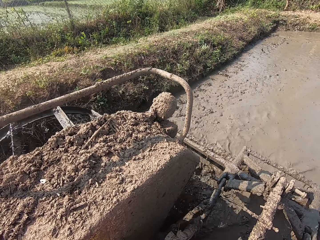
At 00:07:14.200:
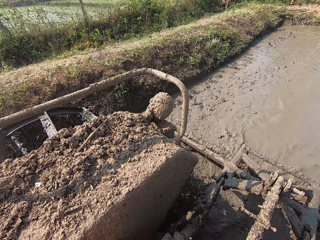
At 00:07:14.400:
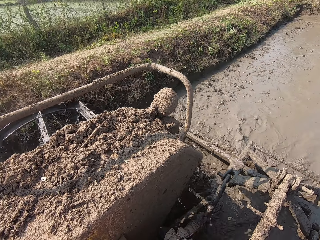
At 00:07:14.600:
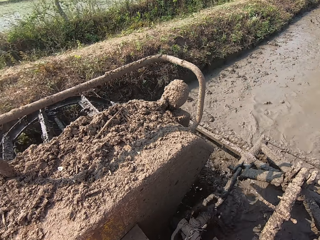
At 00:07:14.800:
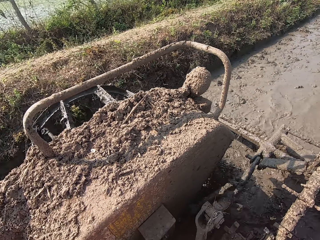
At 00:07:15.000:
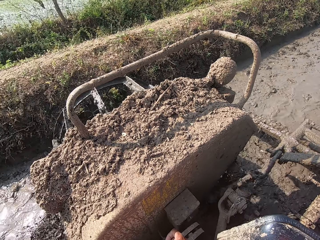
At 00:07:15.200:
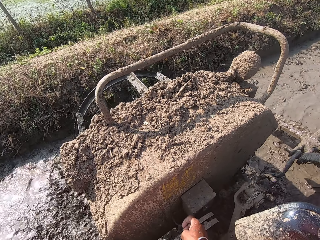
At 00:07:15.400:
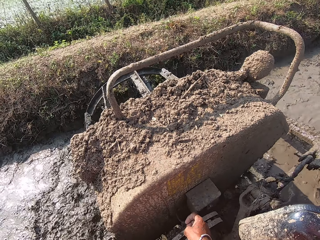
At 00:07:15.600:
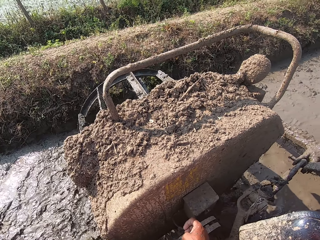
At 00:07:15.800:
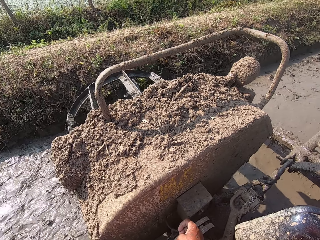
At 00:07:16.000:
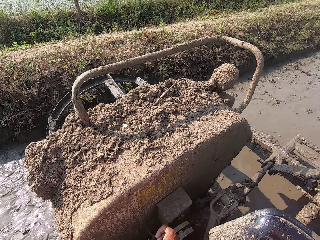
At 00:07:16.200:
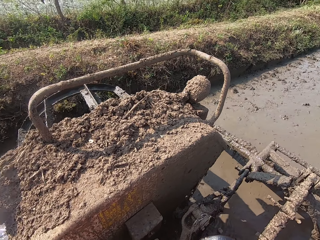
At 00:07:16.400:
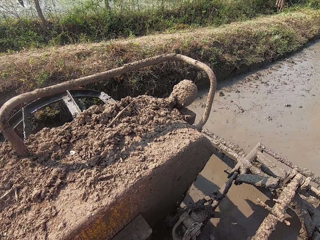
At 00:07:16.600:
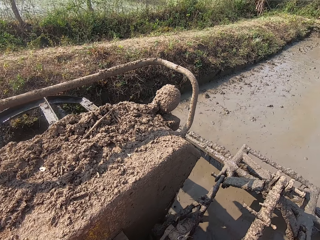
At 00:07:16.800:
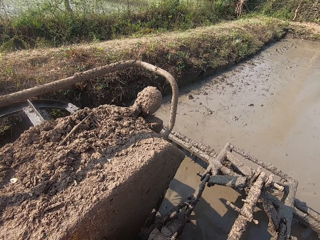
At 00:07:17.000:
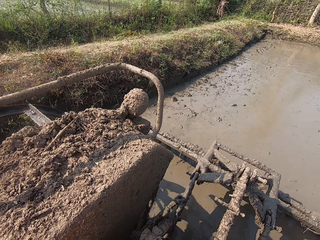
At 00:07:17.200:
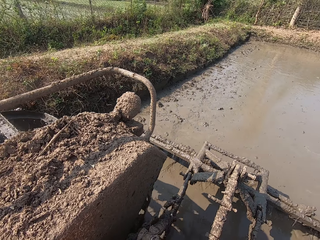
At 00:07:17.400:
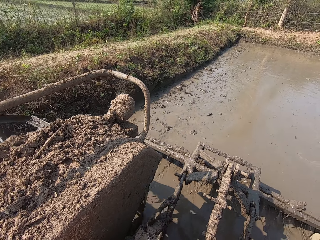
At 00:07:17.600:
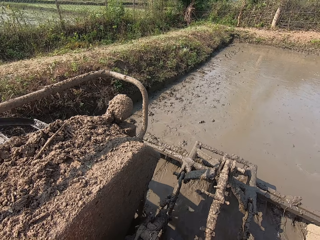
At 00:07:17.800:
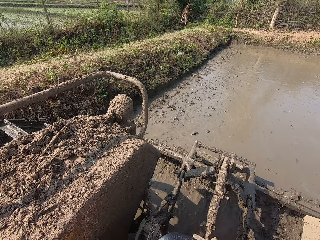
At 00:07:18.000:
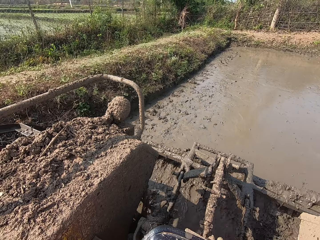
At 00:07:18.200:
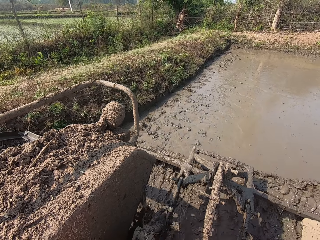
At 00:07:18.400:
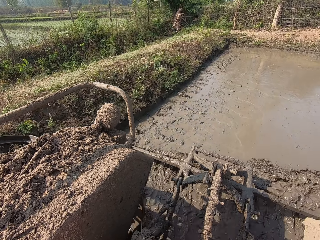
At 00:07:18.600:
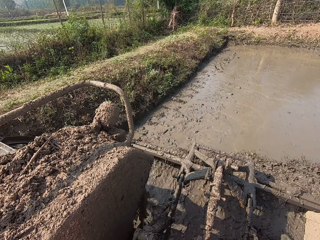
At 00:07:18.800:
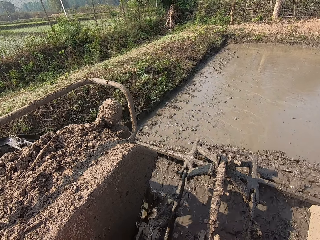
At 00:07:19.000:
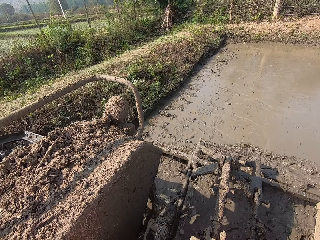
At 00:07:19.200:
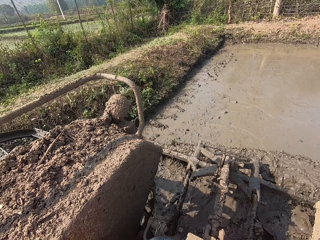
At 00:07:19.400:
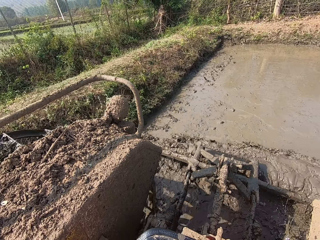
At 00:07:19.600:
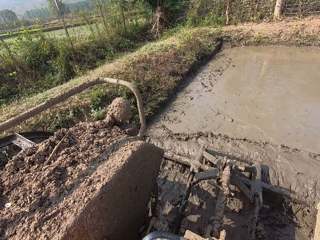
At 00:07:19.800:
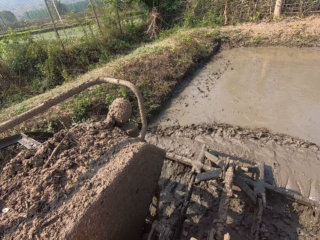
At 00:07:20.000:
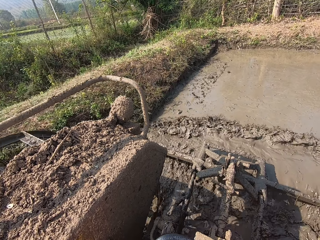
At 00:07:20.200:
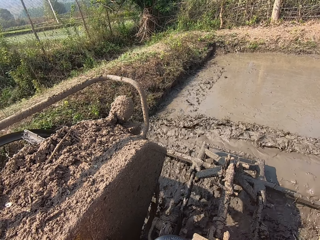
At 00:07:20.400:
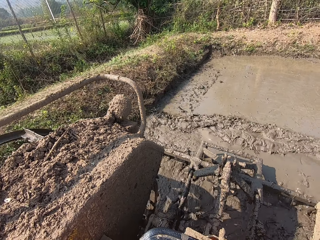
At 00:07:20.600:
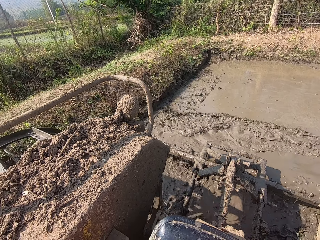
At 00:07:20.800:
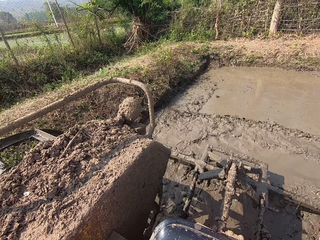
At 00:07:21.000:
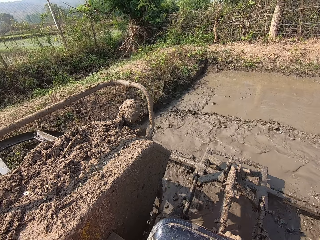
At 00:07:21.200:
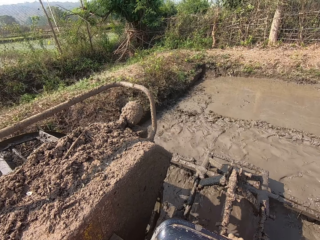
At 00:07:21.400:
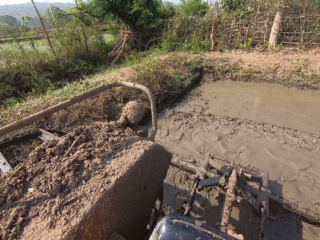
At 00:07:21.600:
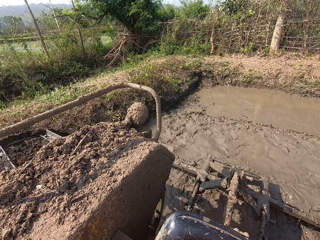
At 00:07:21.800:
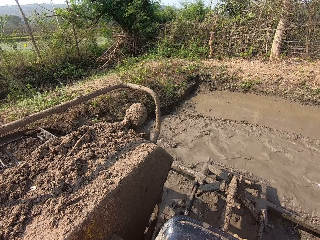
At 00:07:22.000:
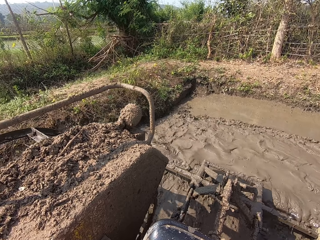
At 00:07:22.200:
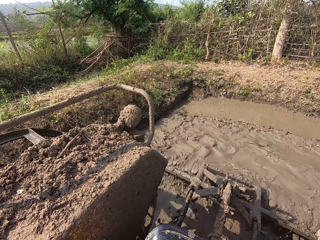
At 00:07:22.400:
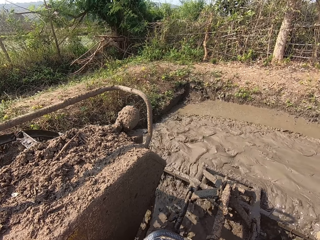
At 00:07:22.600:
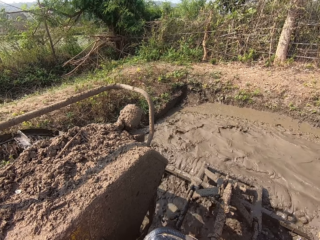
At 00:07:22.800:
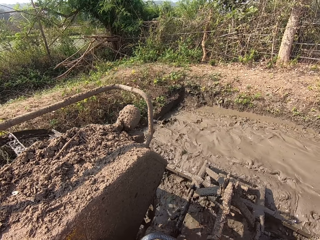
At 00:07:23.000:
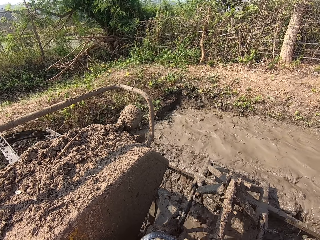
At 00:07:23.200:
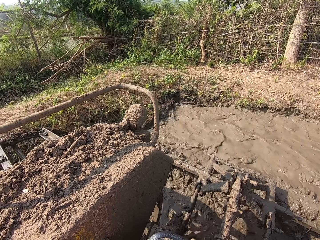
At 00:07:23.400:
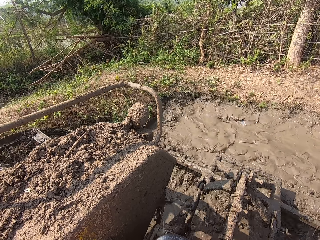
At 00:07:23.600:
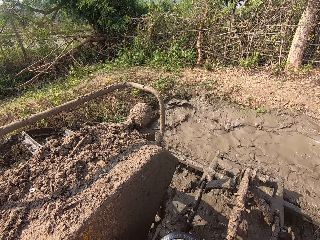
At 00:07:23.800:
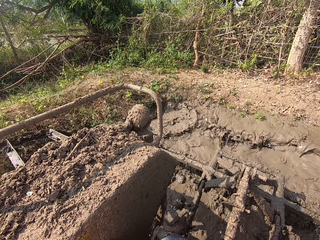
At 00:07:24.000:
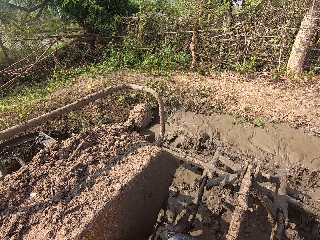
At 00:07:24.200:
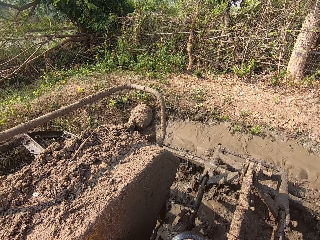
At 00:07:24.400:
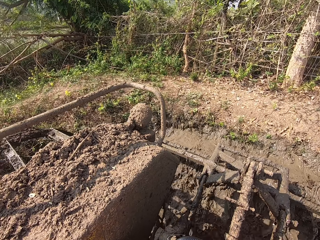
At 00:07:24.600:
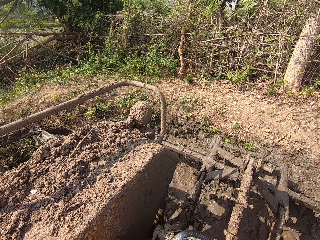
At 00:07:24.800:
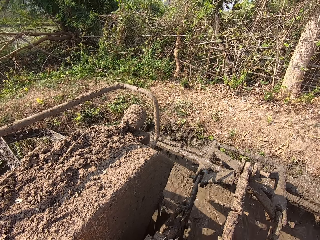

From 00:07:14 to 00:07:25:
The camera wearer reverses the tractor.

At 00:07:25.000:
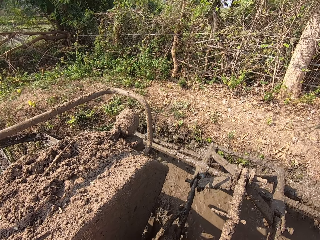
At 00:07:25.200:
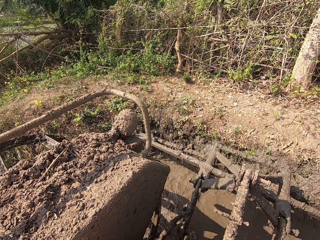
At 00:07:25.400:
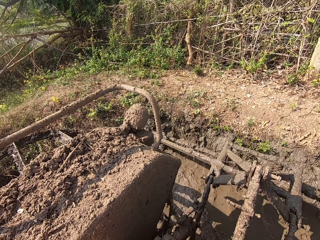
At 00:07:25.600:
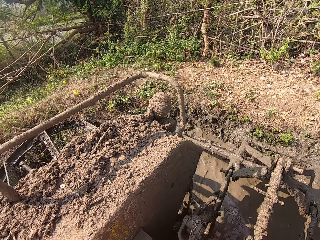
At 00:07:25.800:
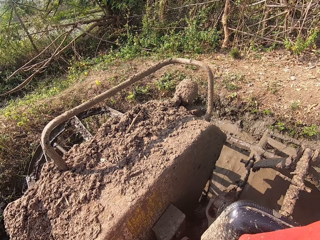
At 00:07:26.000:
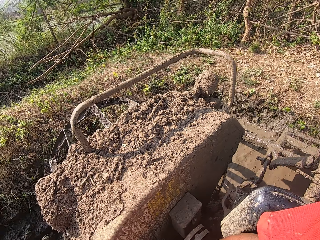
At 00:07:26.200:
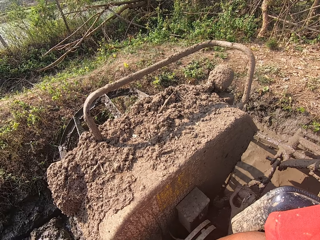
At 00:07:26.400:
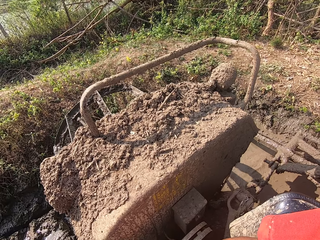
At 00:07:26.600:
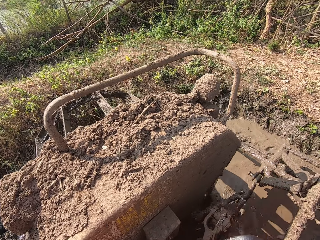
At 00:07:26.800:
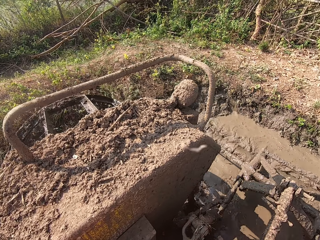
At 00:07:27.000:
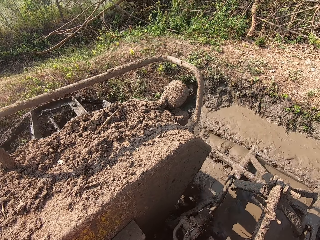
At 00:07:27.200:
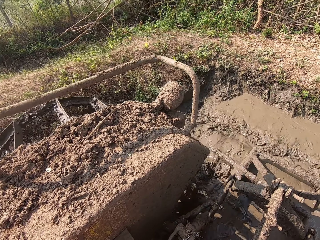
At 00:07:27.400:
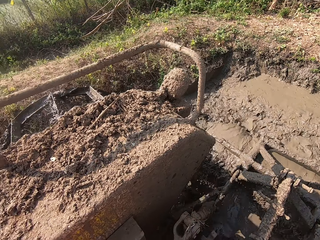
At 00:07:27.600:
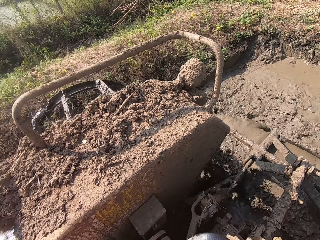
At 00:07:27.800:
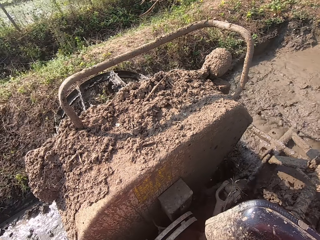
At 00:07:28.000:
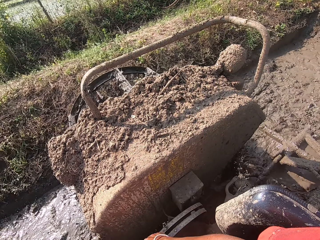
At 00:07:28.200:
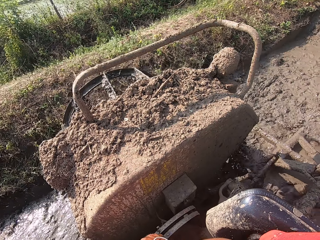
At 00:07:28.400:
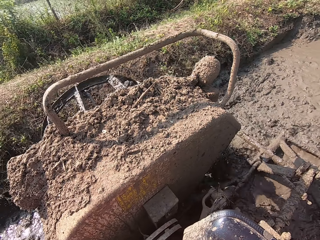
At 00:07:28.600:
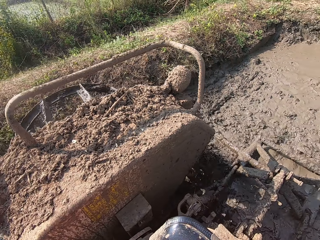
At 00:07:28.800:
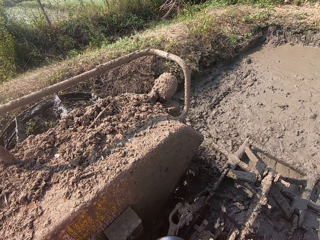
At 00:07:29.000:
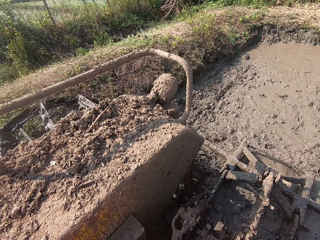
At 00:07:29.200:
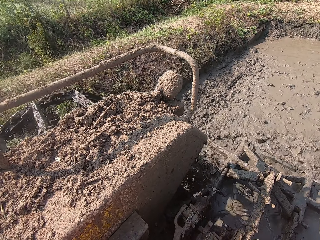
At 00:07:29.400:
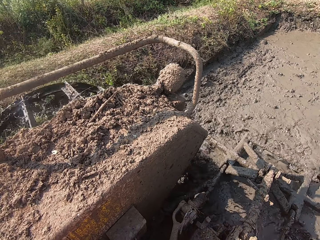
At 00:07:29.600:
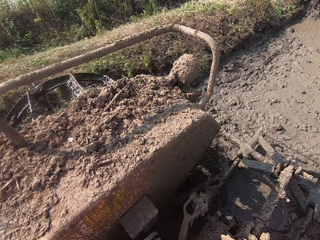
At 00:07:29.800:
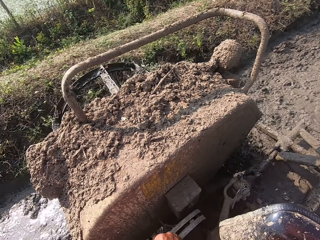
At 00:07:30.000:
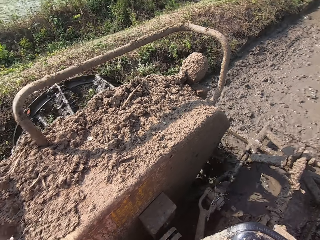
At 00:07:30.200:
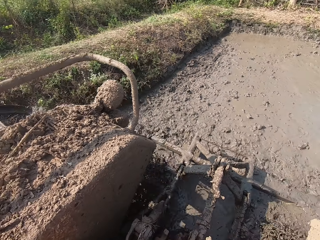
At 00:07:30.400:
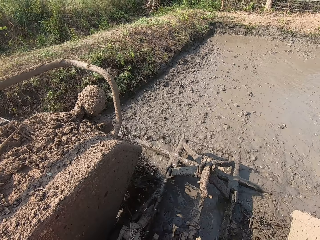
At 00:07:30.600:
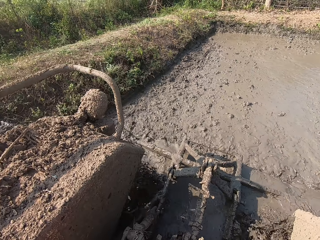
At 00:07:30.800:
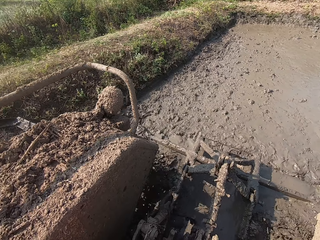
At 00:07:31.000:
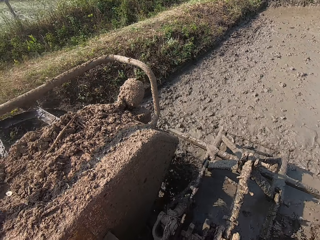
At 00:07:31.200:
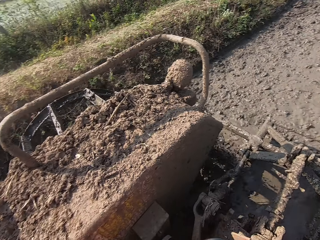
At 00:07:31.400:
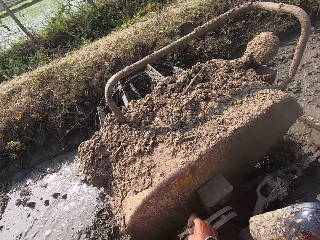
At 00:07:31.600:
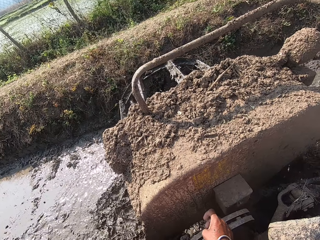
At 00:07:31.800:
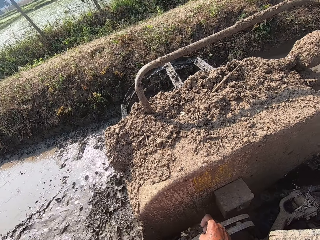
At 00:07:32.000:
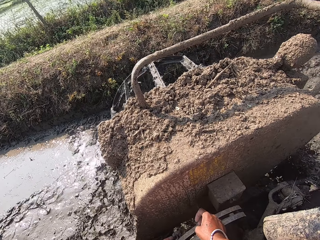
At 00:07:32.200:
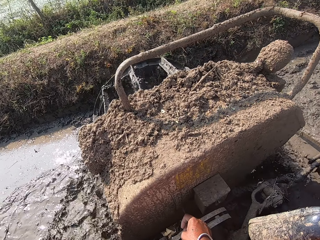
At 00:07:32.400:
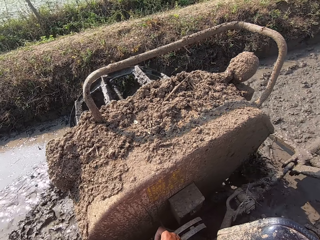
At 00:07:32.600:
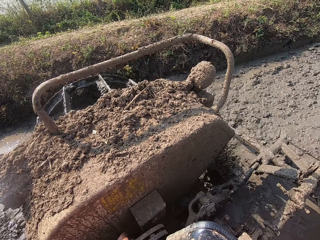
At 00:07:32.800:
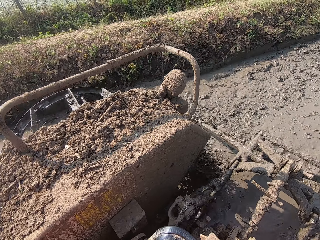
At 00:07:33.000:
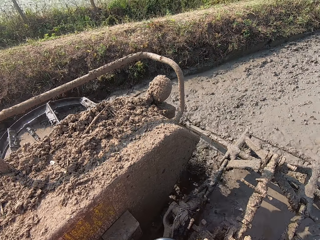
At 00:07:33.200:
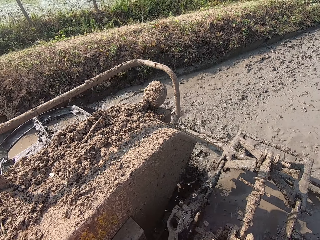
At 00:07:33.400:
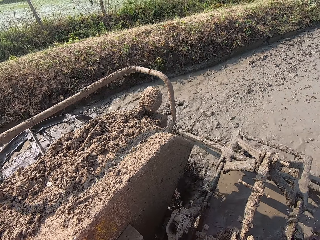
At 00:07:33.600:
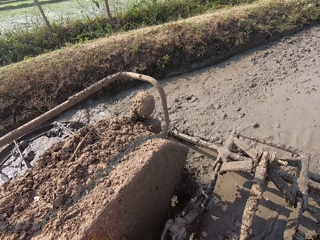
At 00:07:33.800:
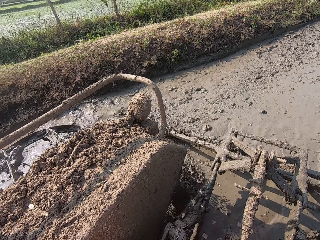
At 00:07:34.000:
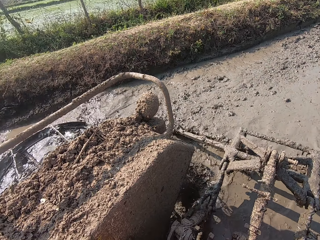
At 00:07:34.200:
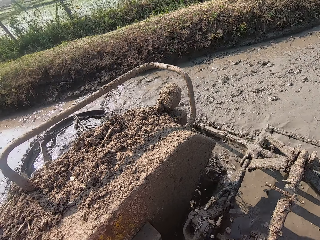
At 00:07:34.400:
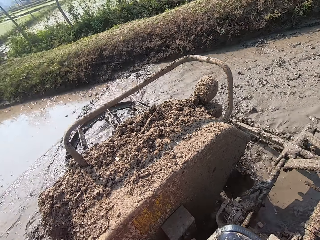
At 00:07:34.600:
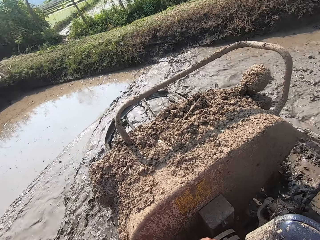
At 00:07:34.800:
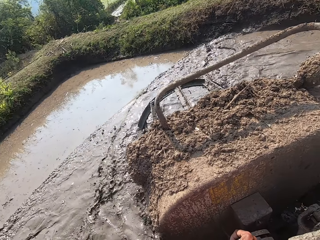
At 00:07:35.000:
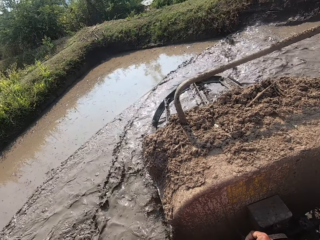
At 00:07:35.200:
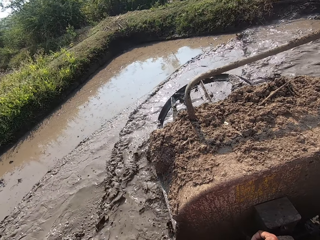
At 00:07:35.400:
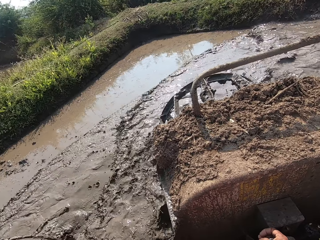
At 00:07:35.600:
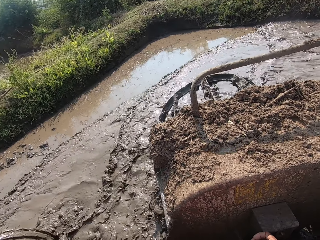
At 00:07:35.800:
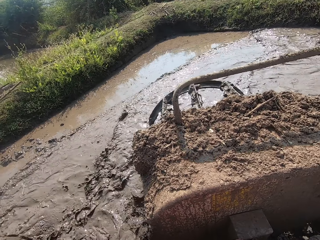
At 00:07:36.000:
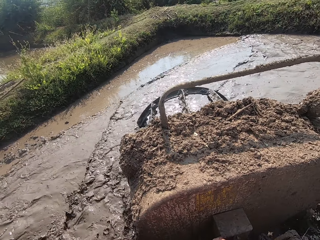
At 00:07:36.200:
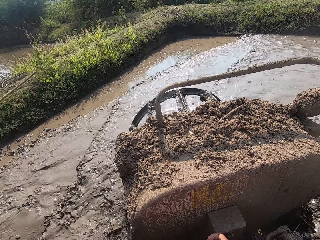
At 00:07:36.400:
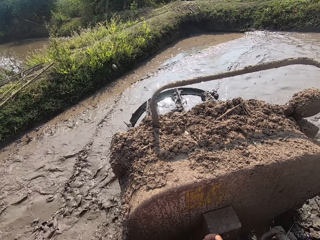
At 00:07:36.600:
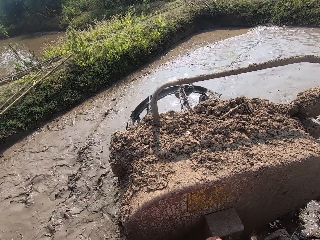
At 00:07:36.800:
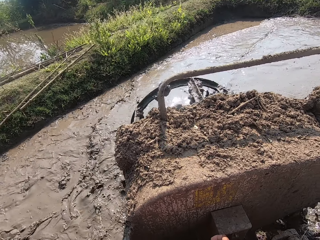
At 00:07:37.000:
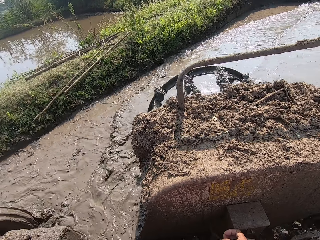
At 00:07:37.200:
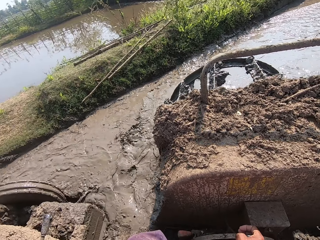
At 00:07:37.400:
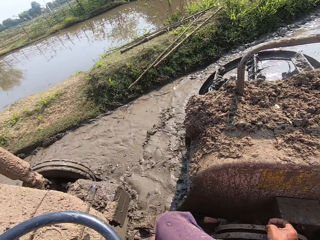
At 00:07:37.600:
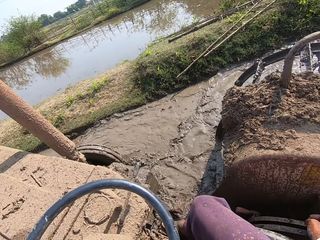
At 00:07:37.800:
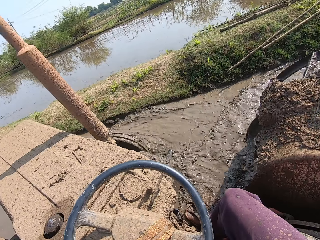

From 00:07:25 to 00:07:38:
The camera wearer drives the tractor forward.
